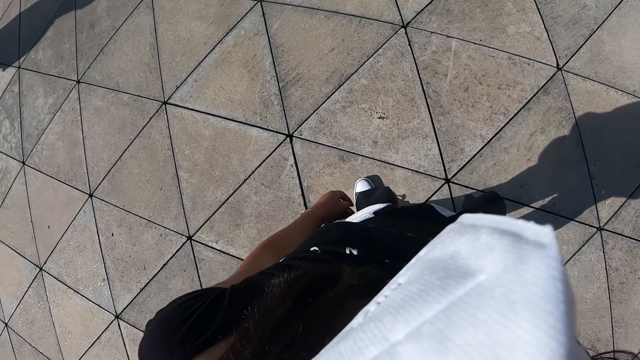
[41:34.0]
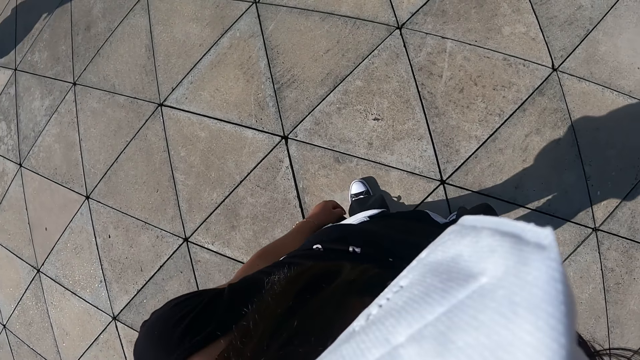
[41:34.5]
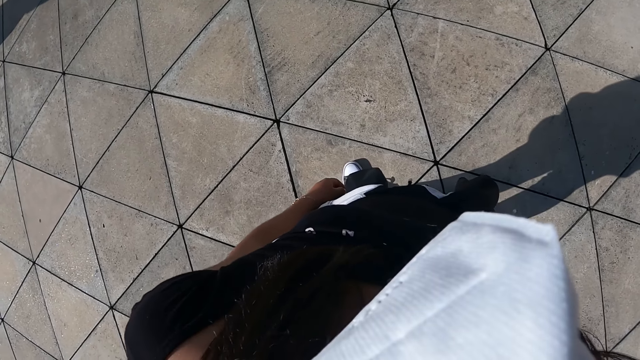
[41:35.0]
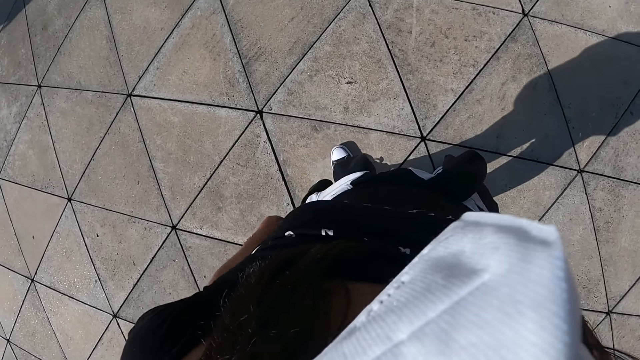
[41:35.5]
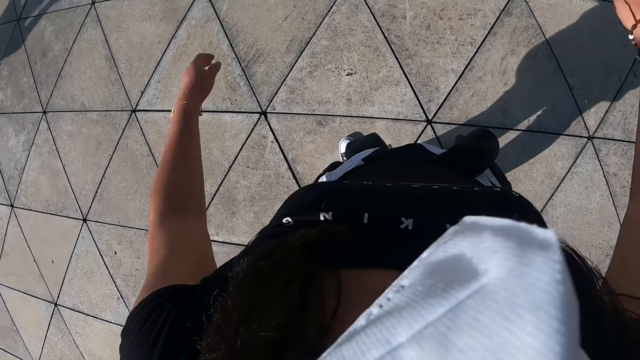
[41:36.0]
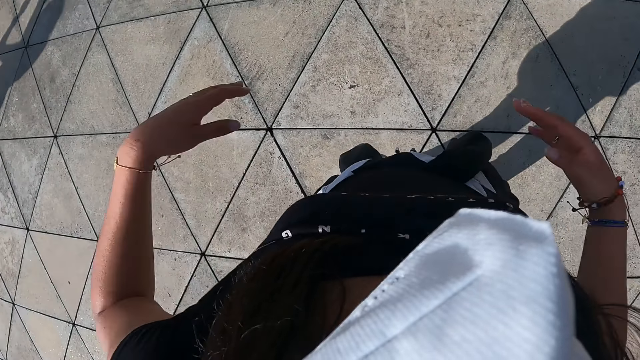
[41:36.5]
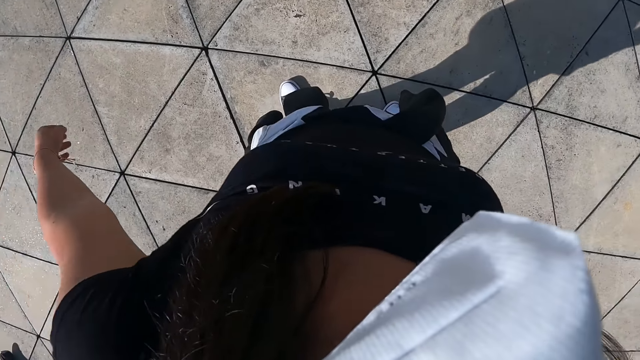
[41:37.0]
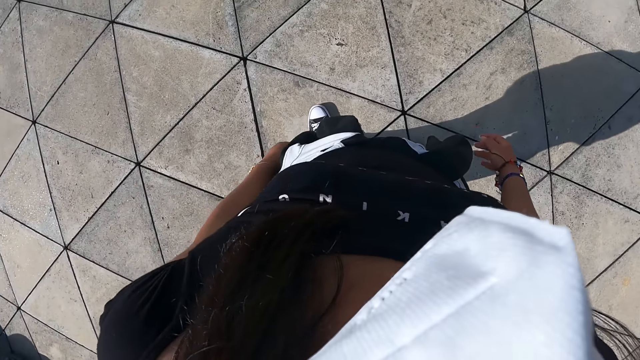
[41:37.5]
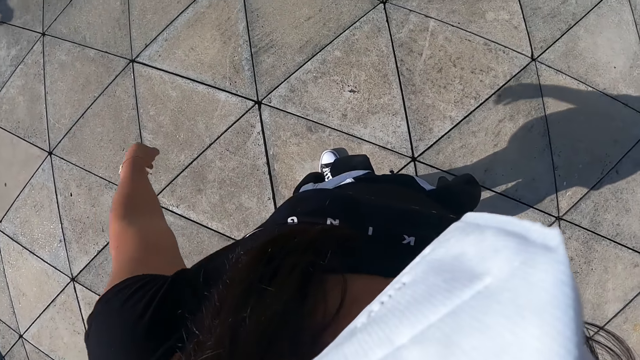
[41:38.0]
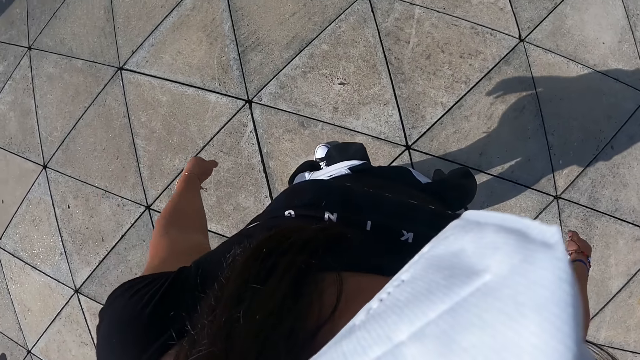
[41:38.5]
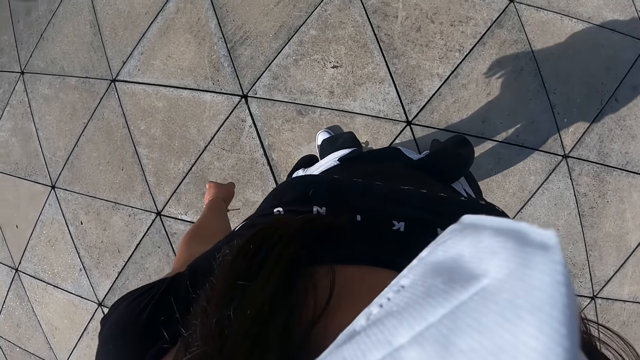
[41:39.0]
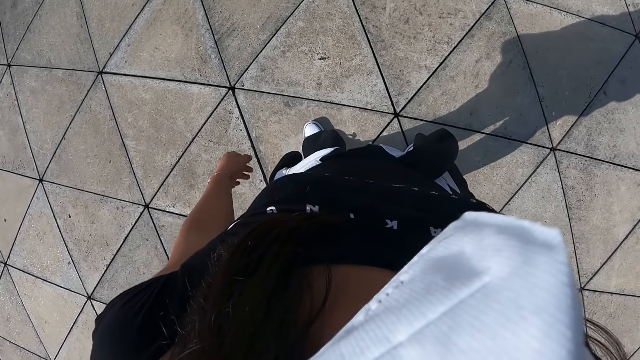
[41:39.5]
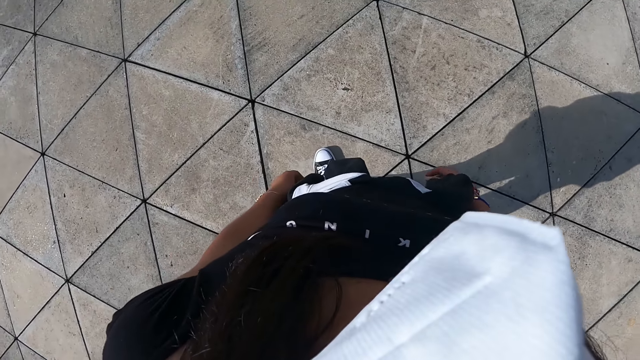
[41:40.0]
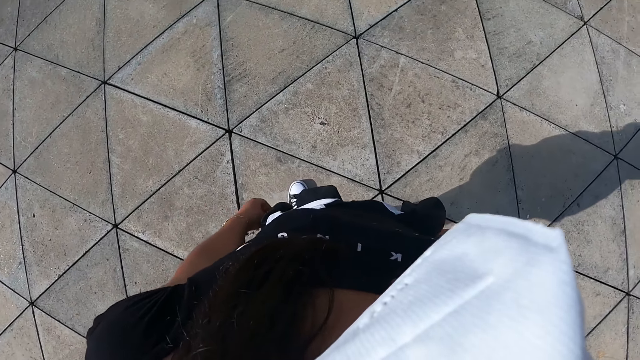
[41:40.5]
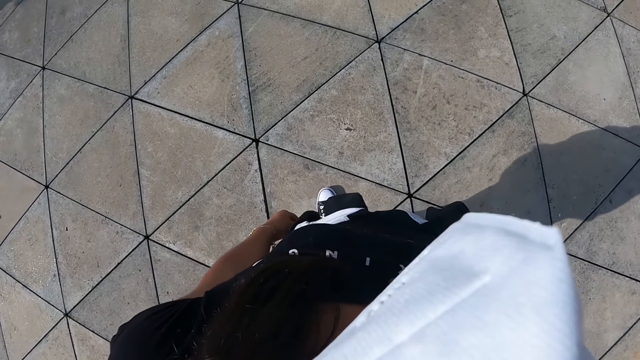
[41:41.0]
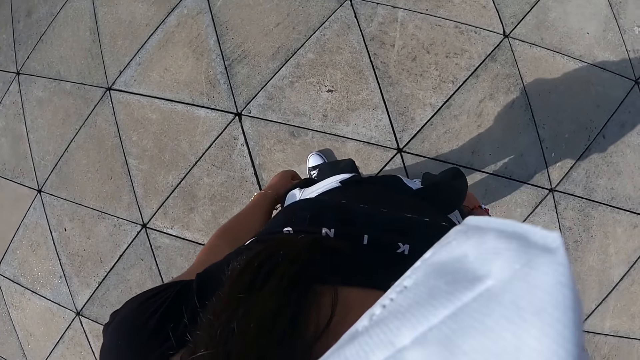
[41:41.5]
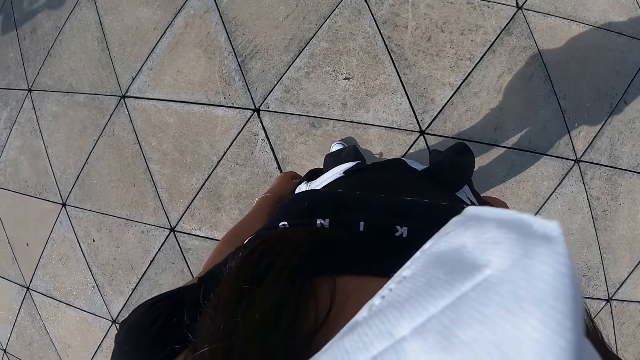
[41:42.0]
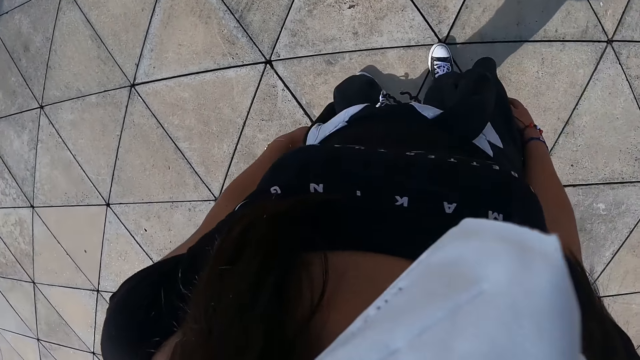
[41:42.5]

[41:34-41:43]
The camera wearer dances.

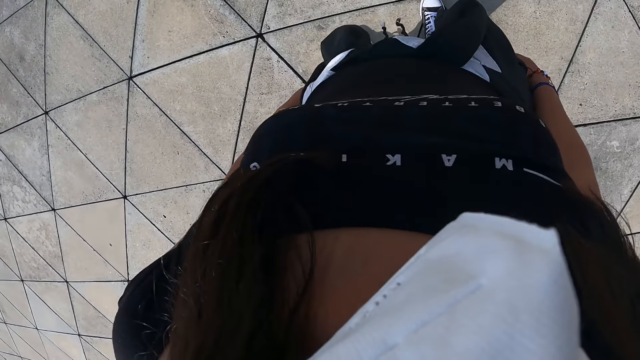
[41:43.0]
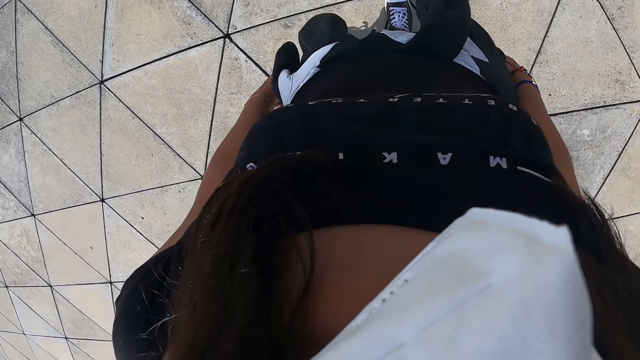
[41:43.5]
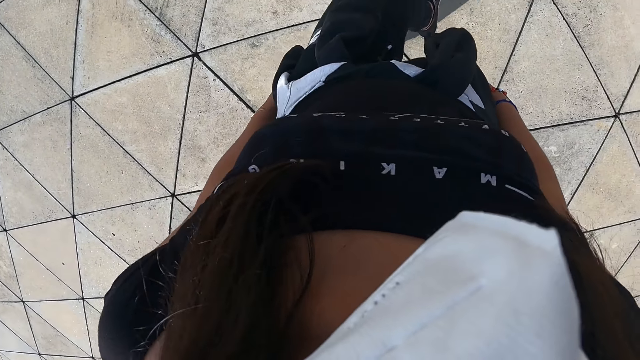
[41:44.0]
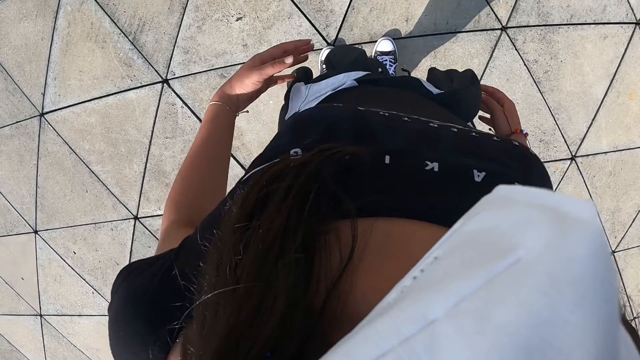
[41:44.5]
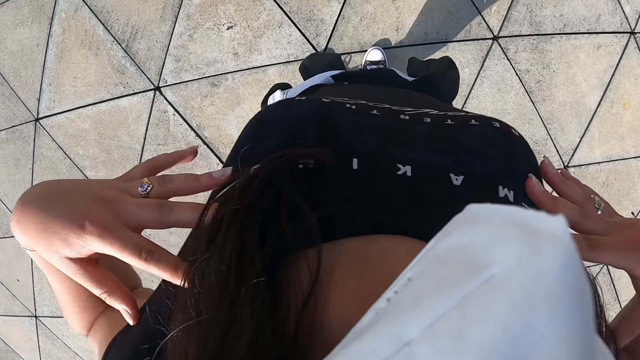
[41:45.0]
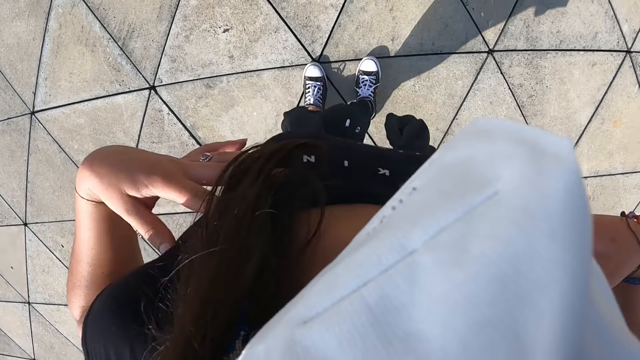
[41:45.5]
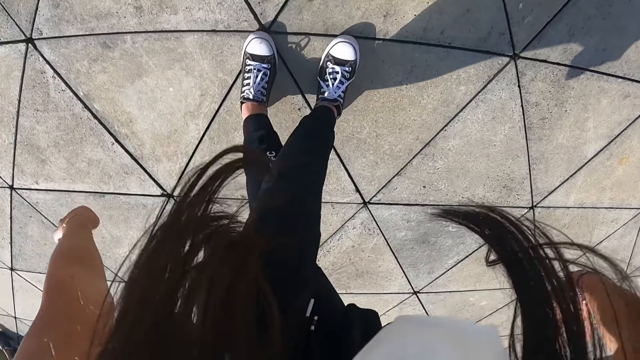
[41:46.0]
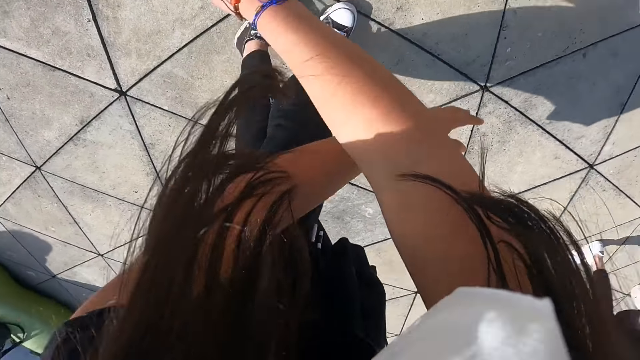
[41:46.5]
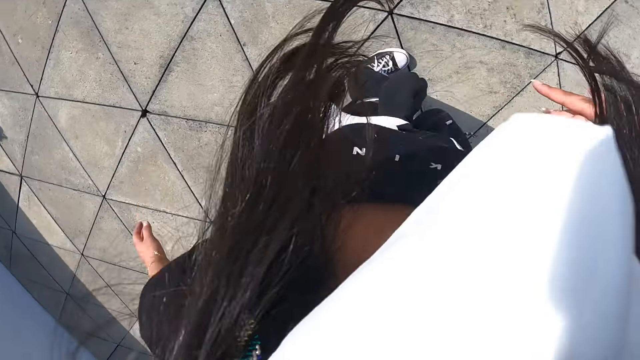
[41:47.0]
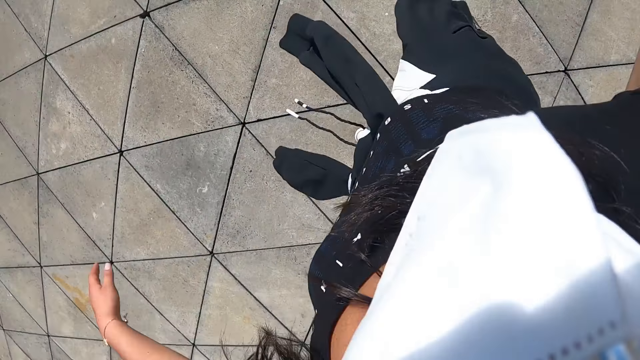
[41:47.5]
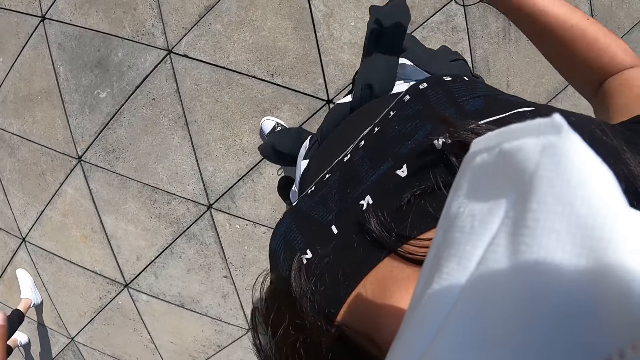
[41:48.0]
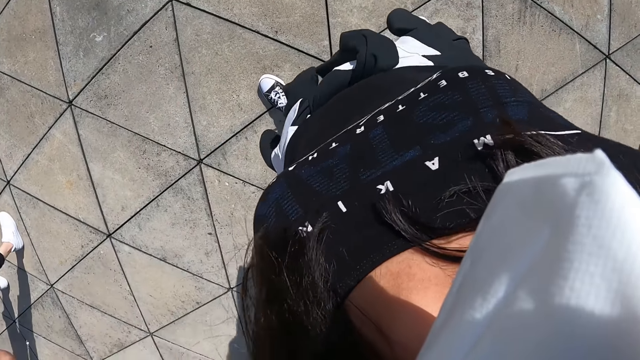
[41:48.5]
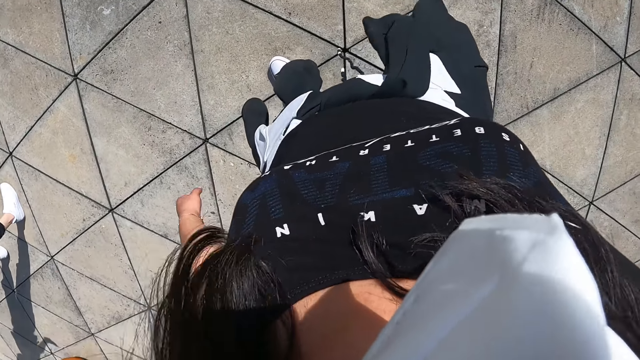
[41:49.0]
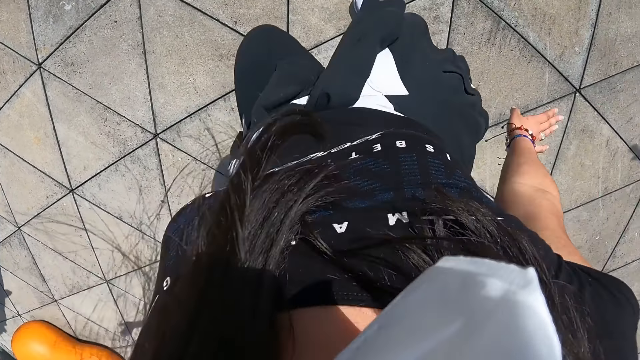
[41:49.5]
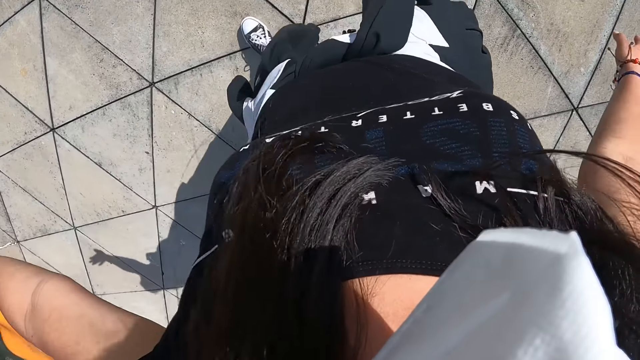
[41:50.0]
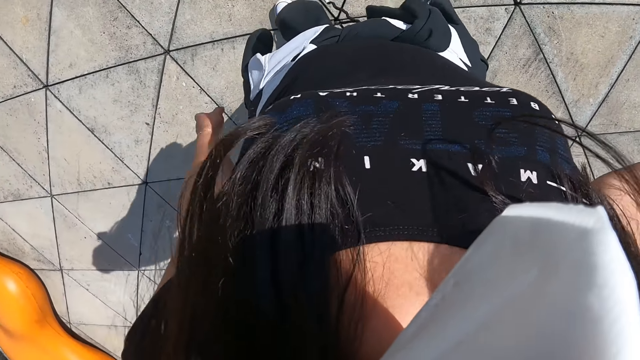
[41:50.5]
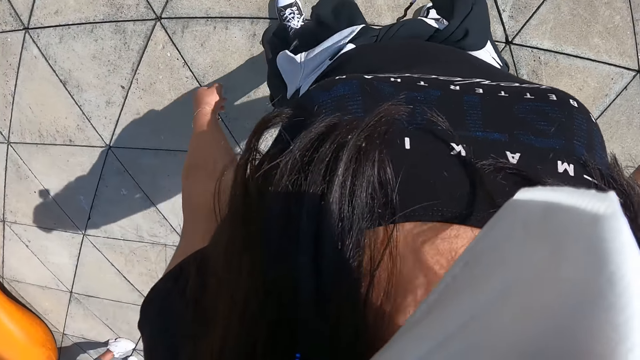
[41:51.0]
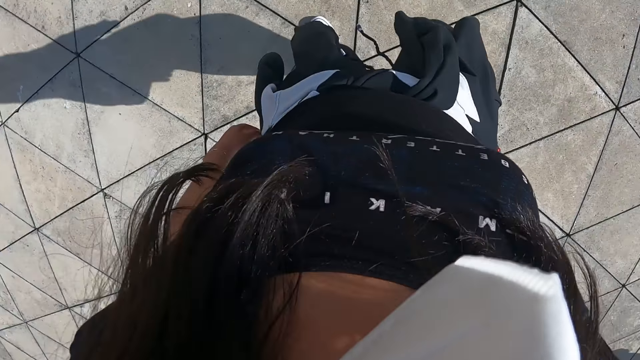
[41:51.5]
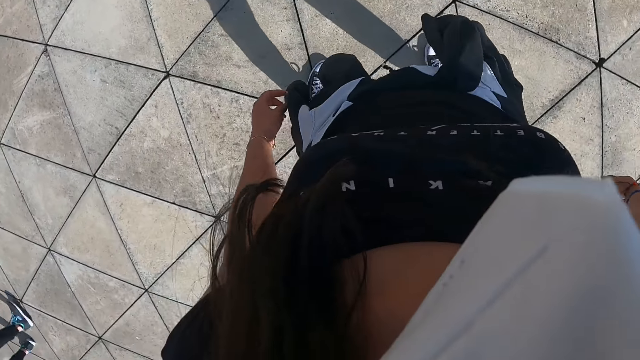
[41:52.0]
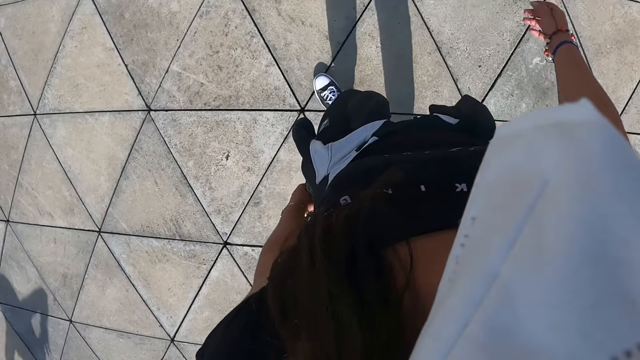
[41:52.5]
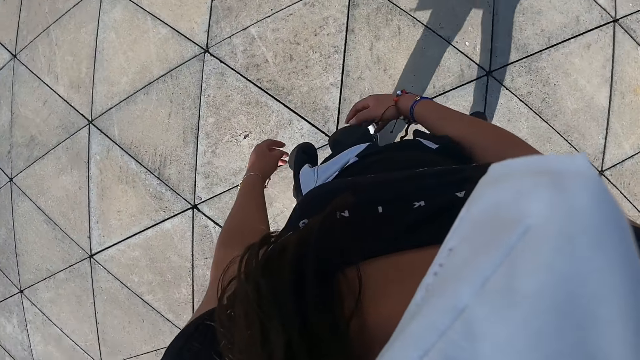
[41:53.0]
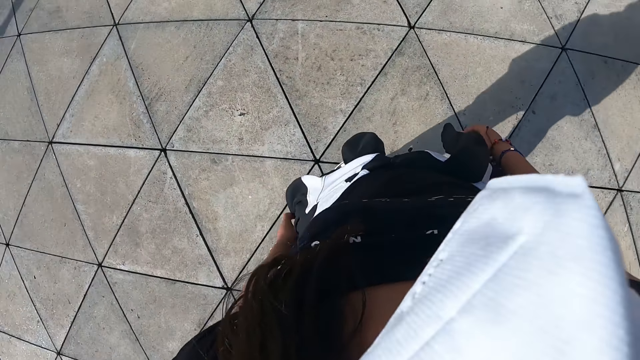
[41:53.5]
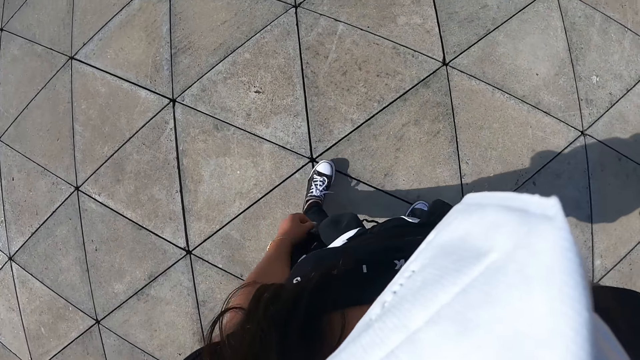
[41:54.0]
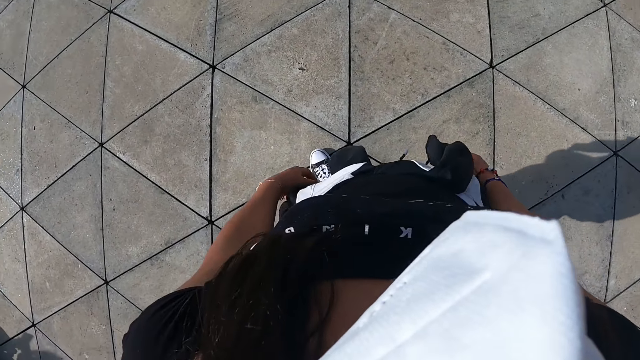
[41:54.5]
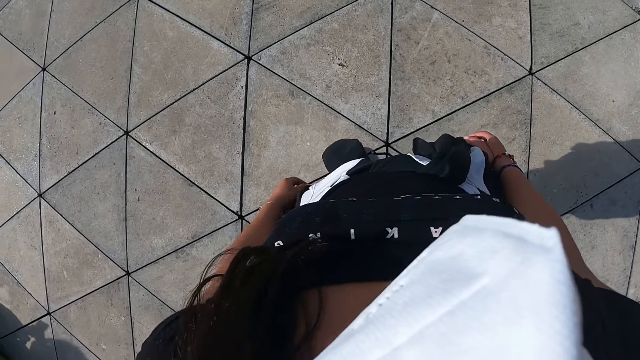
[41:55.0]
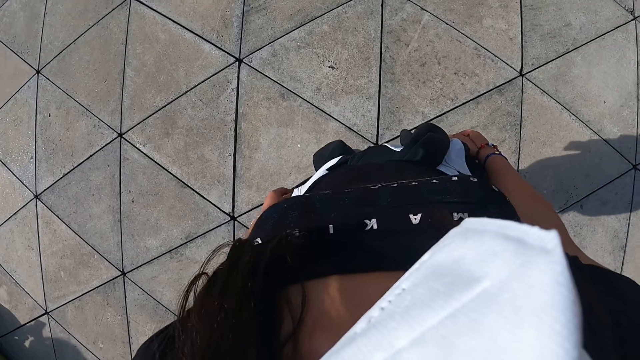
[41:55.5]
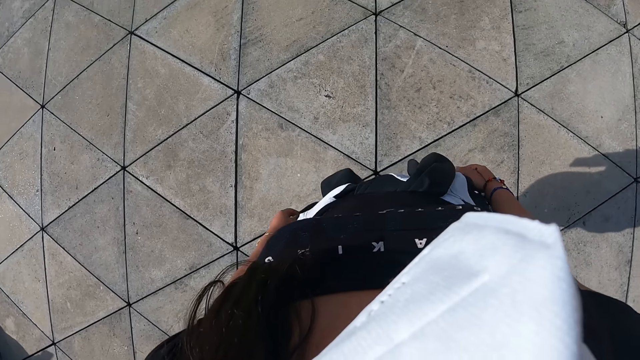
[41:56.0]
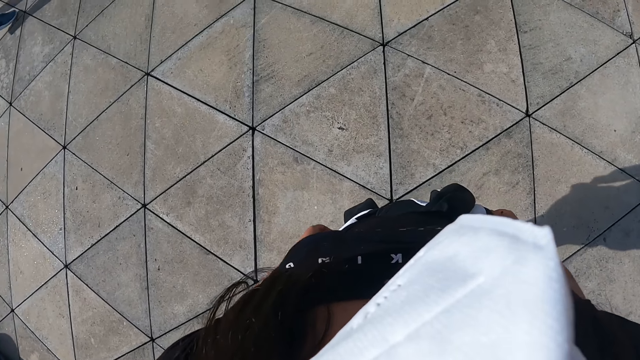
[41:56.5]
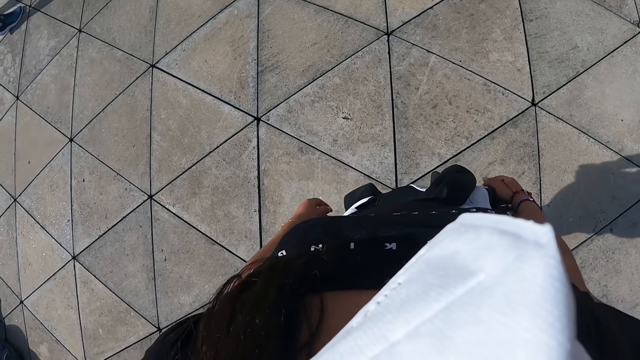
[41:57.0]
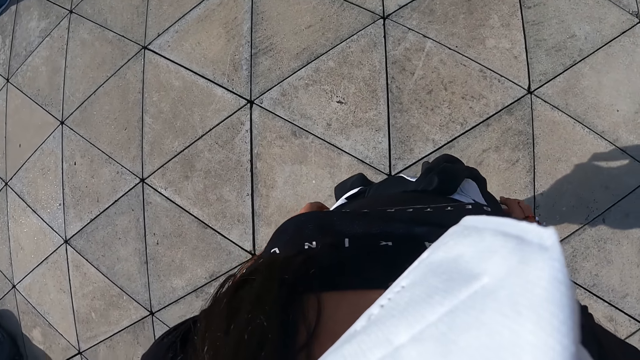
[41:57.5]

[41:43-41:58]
The camera wearer dances. They look around.
